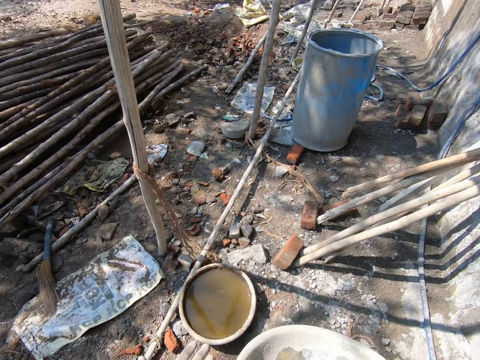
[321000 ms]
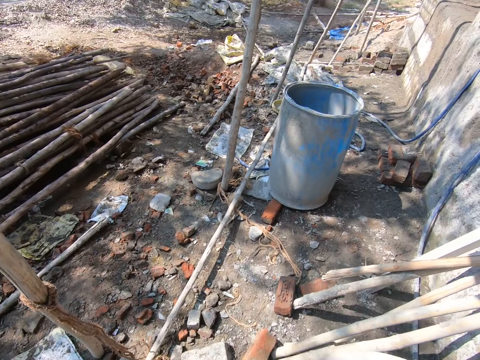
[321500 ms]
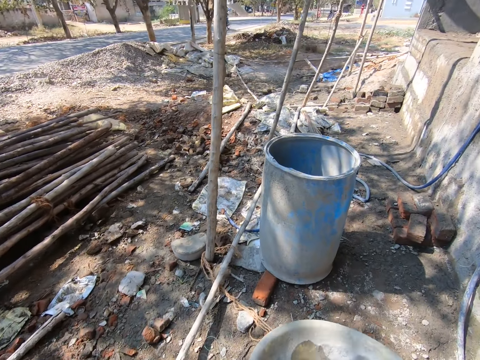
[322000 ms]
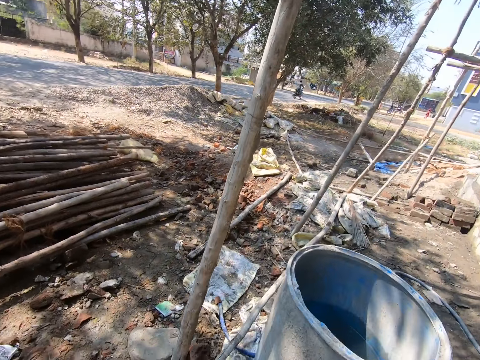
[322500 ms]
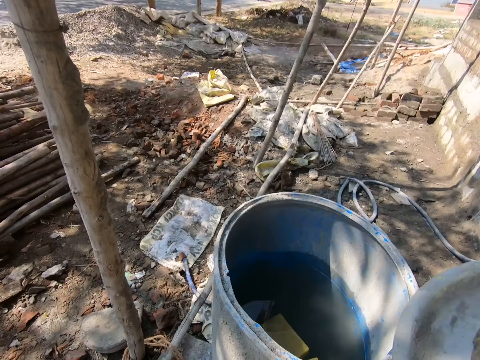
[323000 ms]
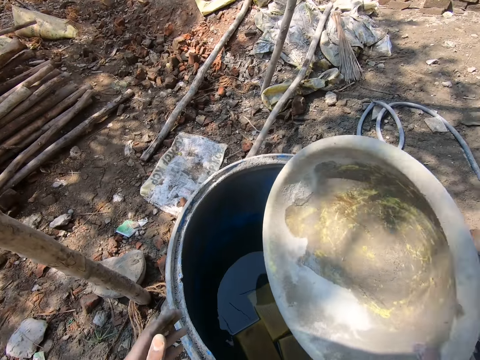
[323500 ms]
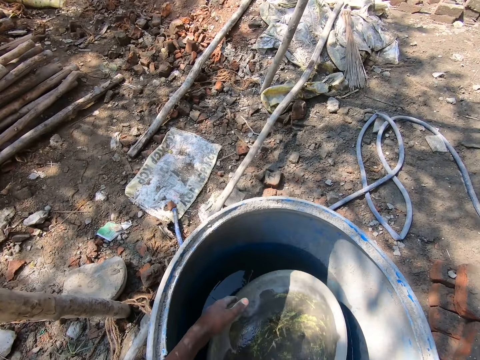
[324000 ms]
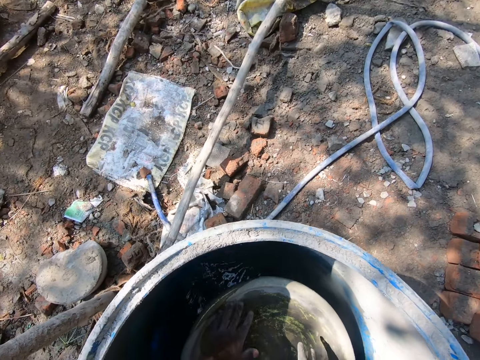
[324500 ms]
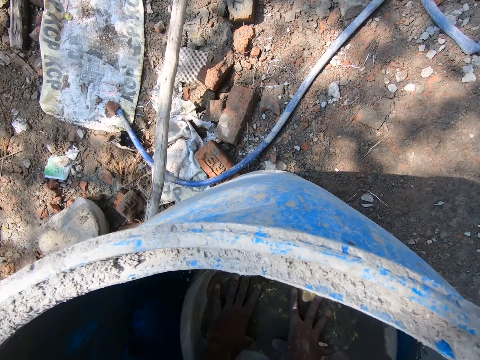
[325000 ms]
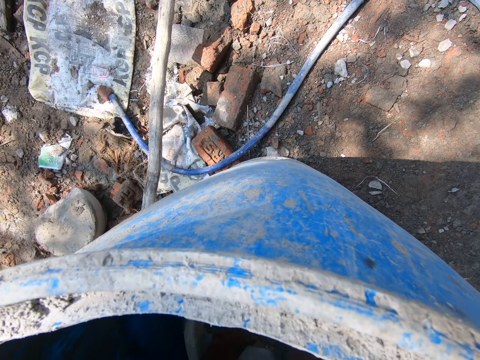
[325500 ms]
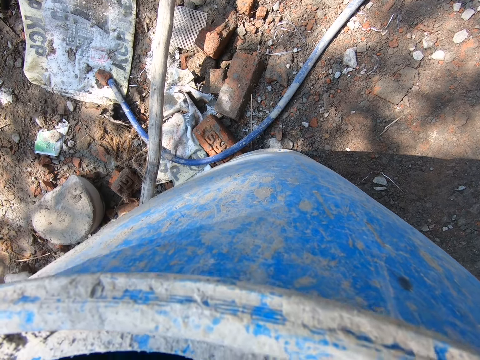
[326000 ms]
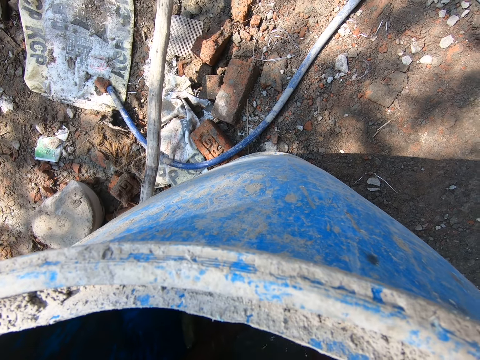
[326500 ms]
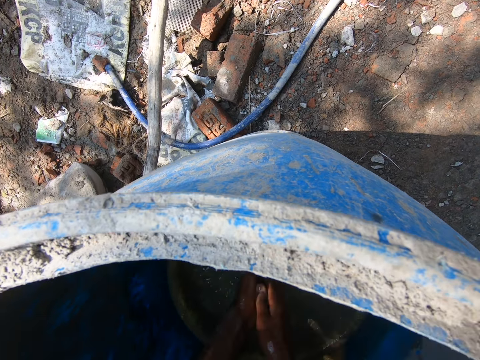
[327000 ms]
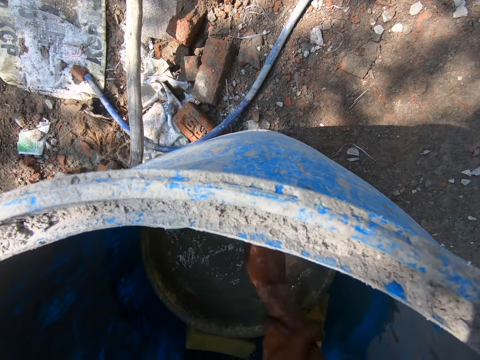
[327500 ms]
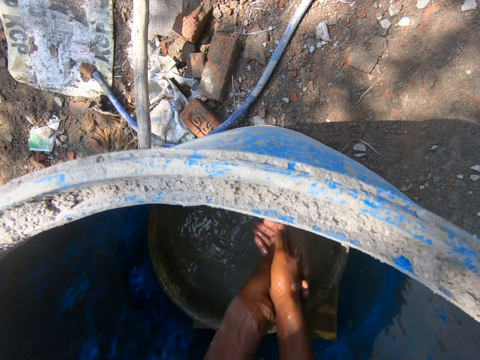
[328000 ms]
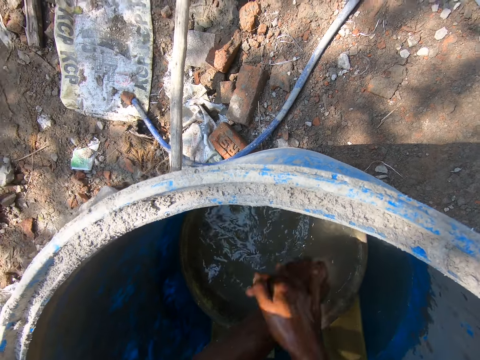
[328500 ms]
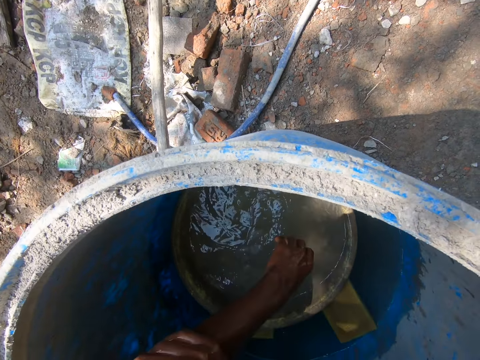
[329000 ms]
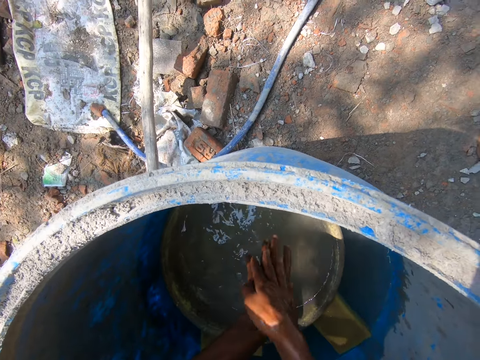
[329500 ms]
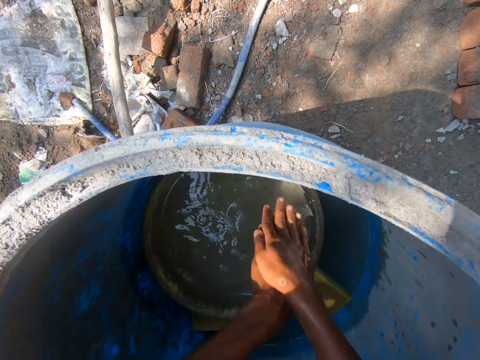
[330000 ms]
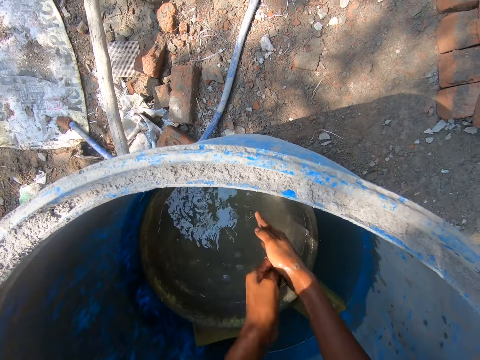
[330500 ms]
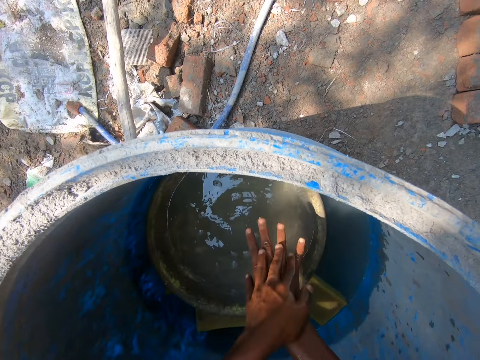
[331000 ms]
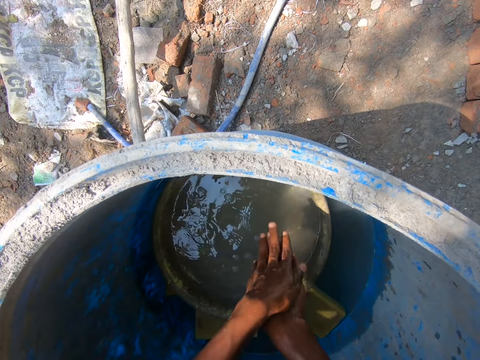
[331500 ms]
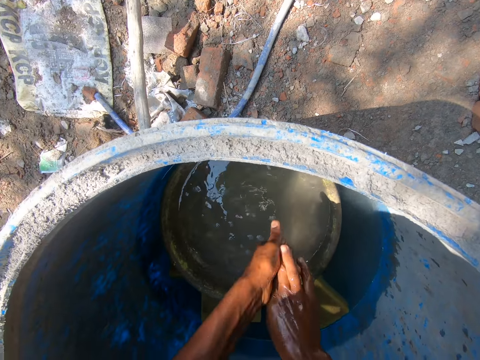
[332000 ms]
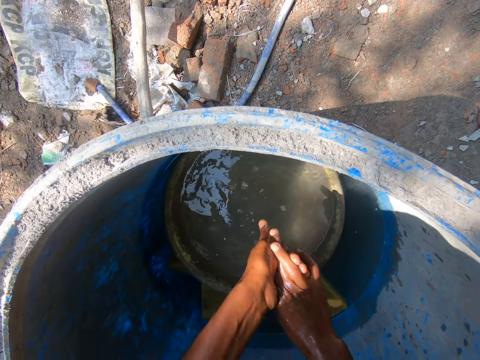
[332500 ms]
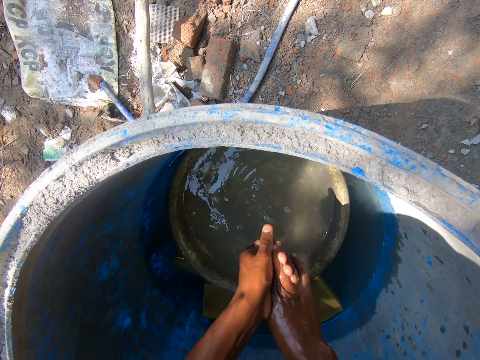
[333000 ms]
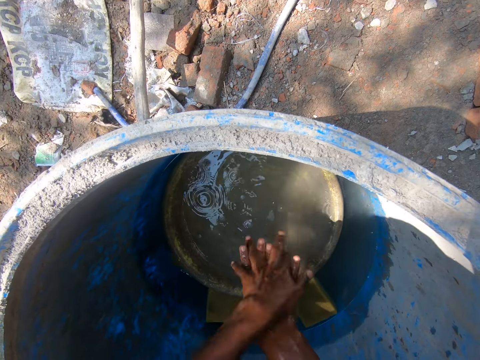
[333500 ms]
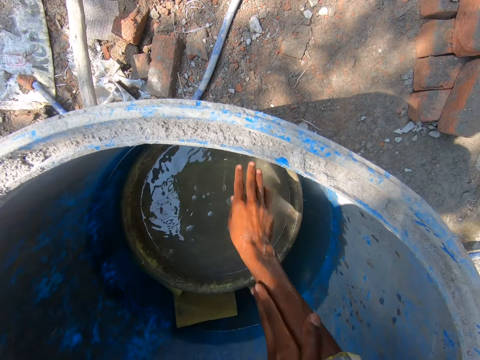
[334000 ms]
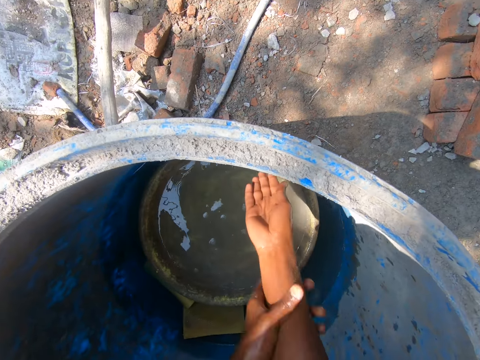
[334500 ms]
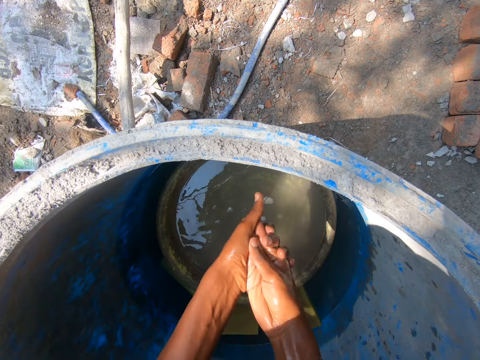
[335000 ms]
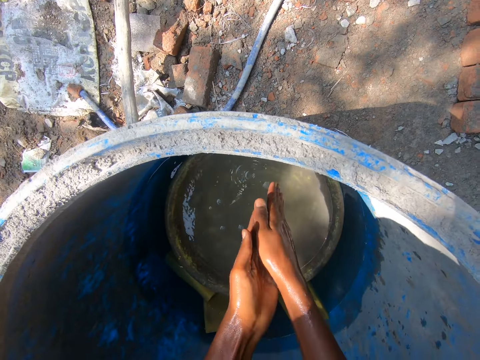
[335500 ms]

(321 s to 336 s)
The camera wearer puts the head pan in the plastic drum. They wash the hands in the head pan.

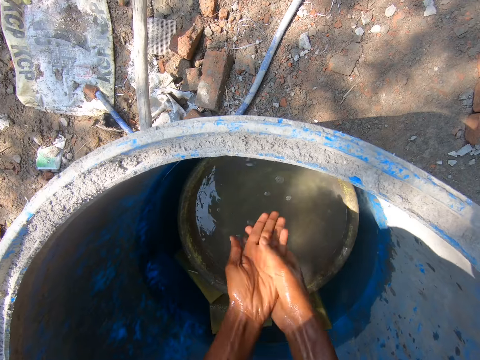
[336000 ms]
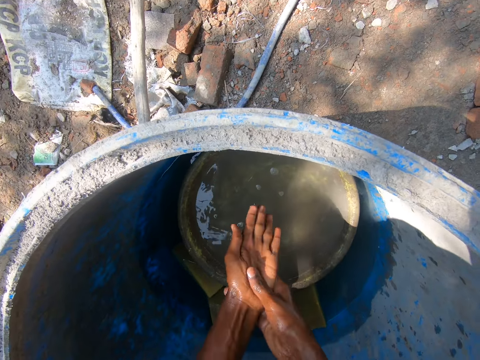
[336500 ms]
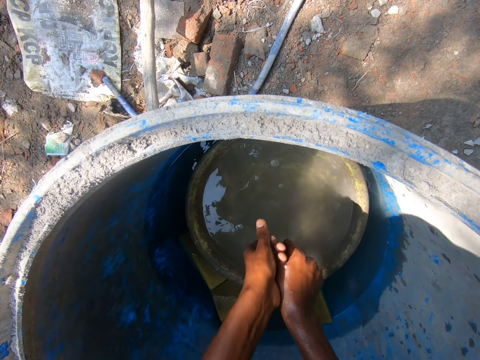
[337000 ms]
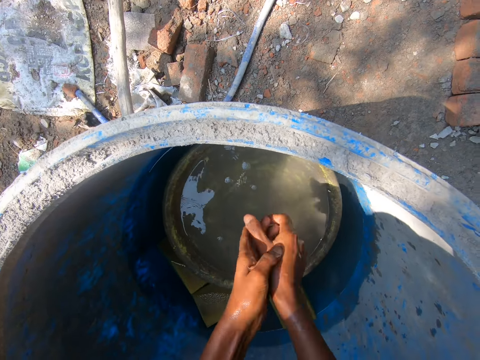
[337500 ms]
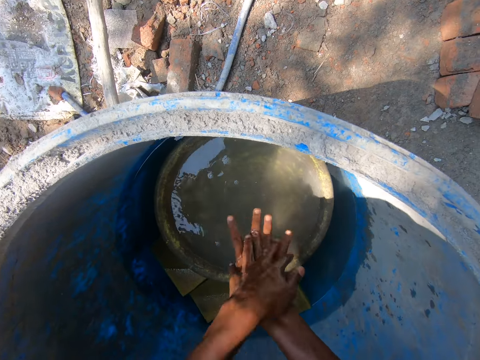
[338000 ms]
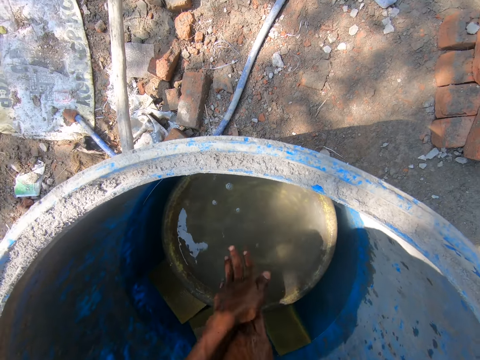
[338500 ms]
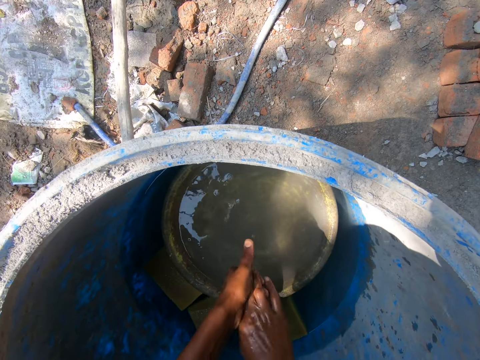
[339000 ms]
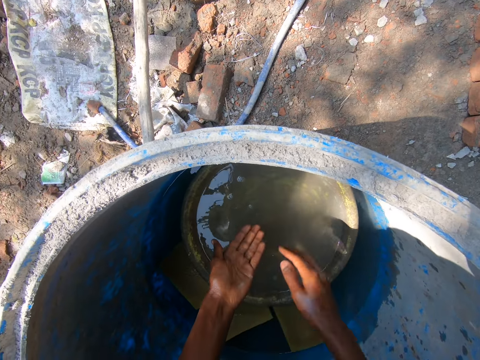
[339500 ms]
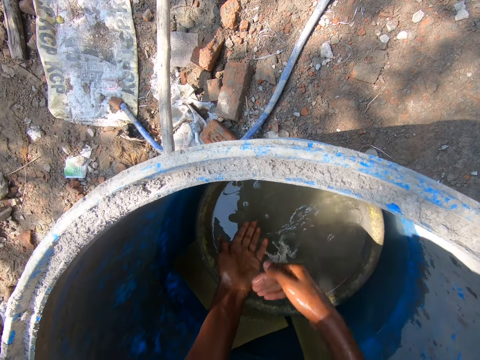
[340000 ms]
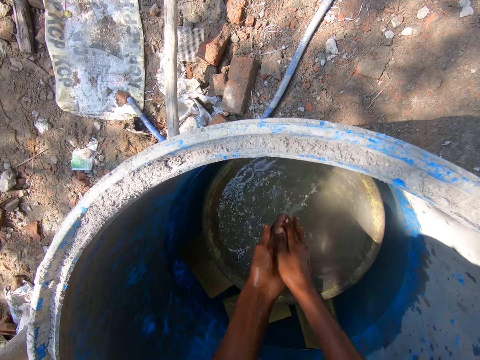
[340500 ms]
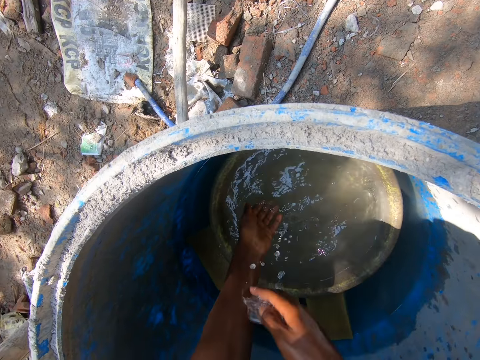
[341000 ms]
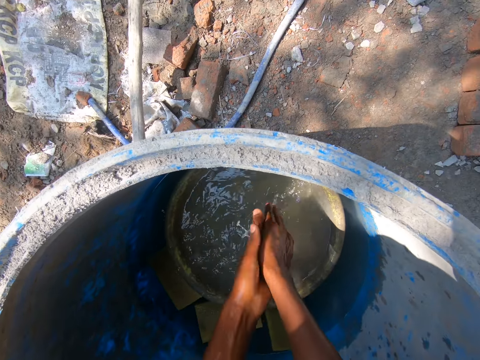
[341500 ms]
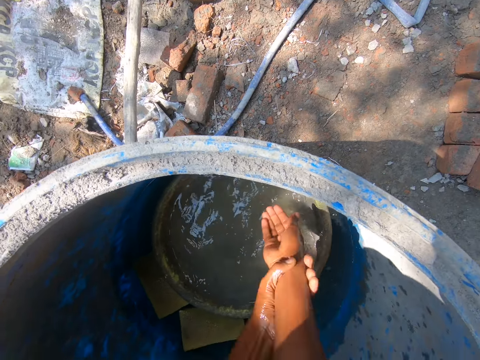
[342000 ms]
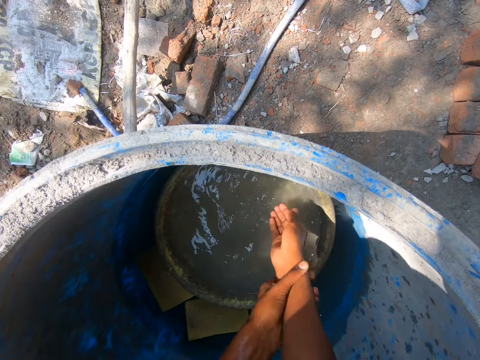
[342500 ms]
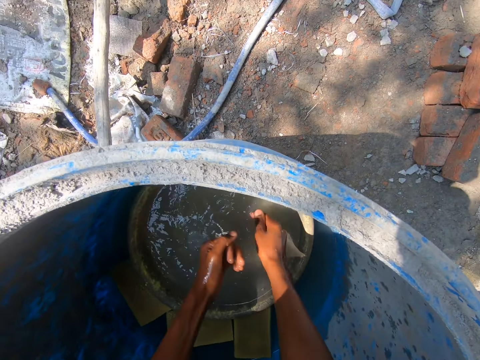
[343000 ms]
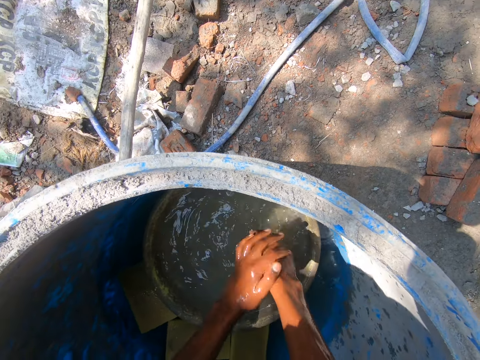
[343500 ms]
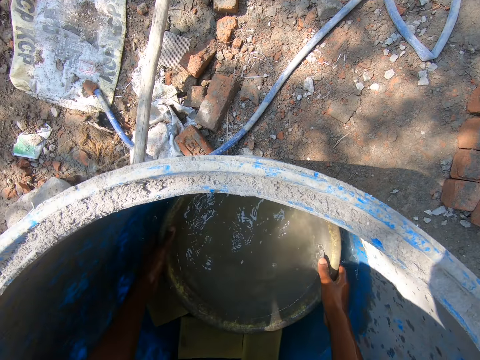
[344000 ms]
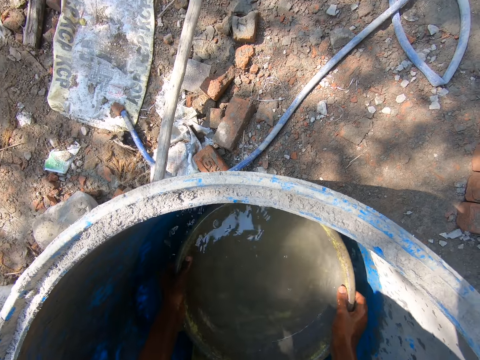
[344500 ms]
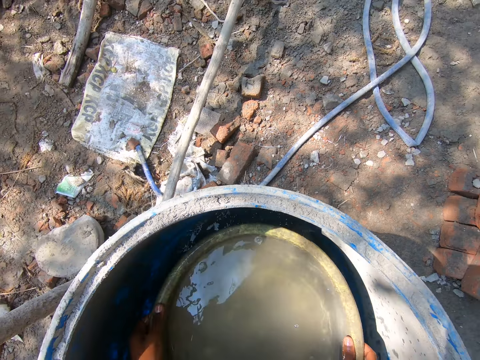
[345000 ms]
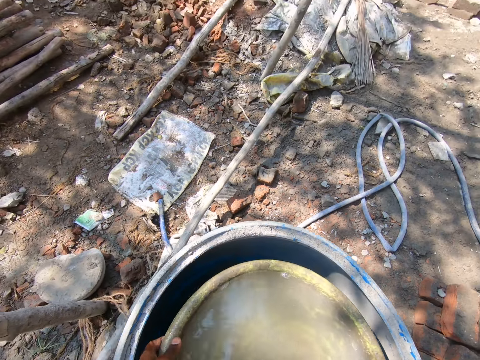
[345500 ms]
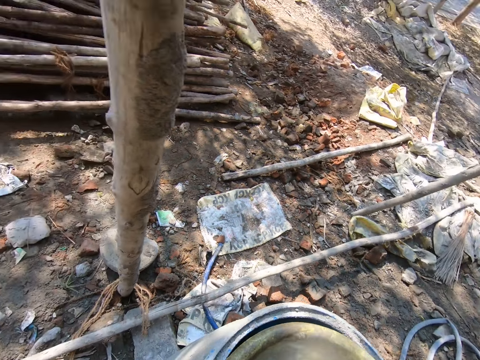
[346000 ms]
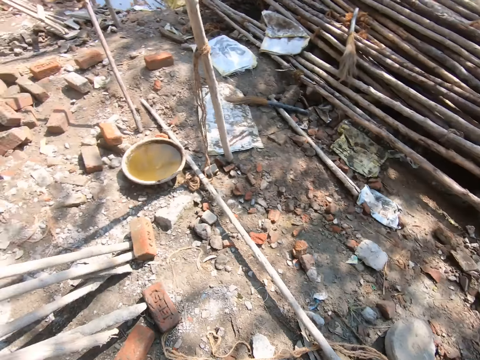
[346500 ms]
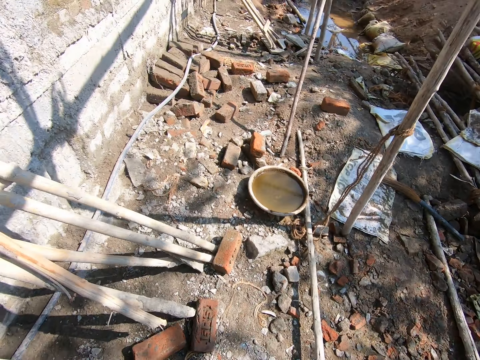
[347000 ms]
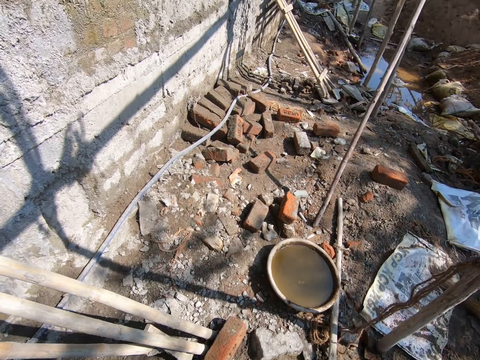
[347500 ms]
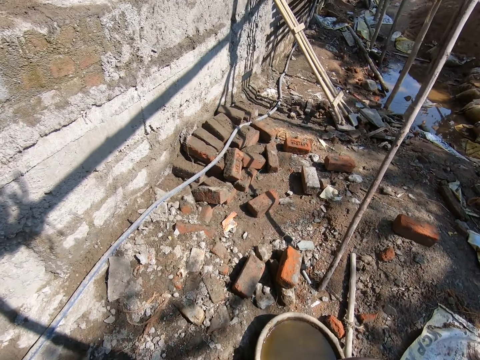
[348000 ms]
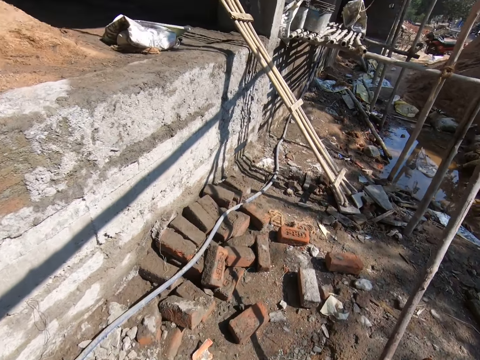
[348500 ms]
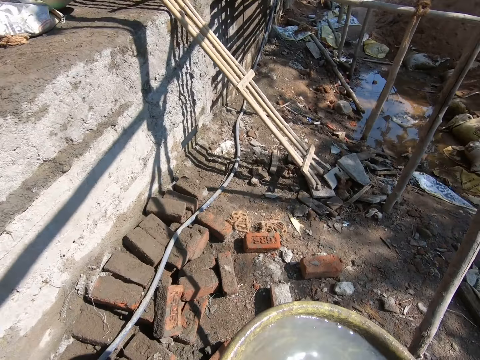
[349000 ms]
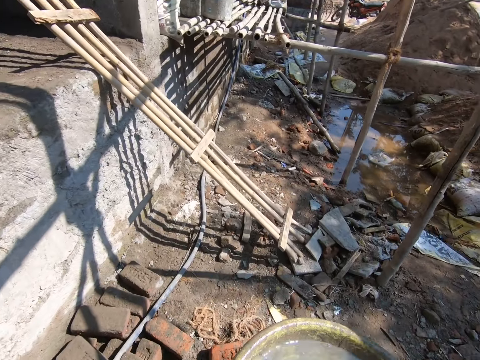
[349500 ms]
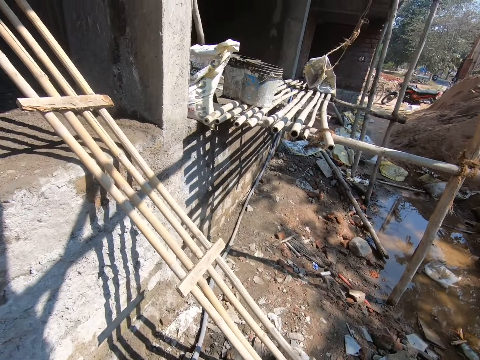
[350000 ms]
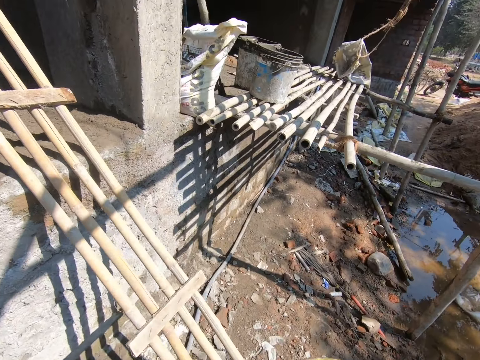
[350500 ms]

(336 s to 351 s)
The camera wearer removes the head pan from the plastic drum. They walk around the construction site.
